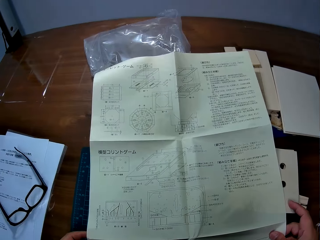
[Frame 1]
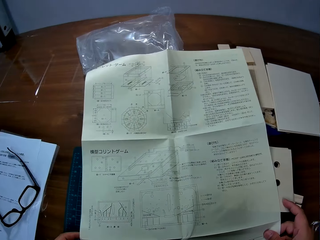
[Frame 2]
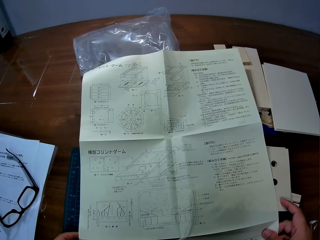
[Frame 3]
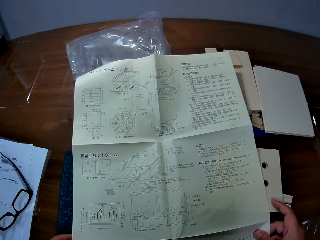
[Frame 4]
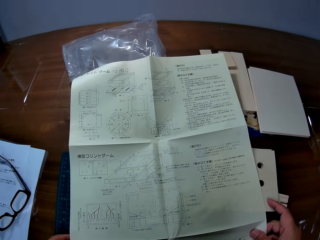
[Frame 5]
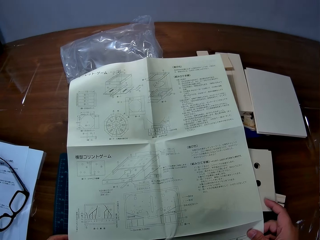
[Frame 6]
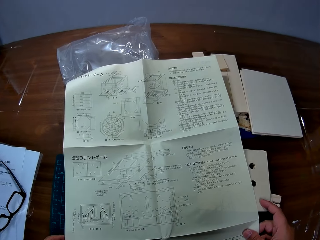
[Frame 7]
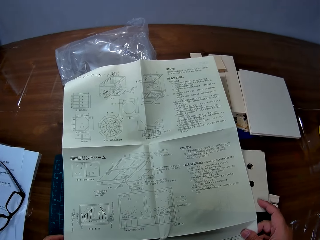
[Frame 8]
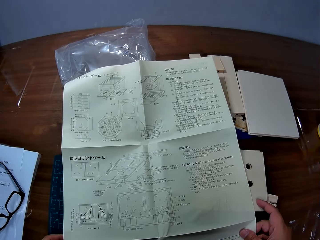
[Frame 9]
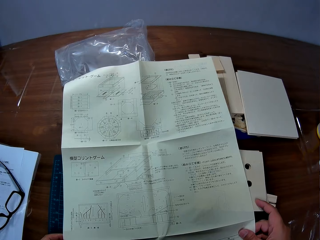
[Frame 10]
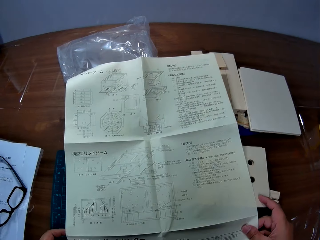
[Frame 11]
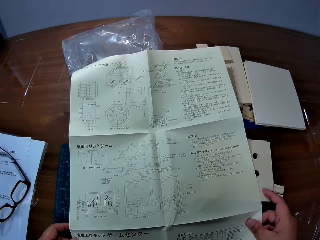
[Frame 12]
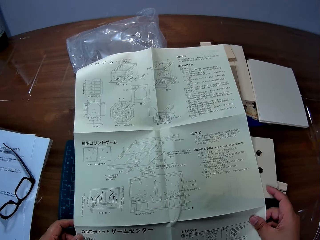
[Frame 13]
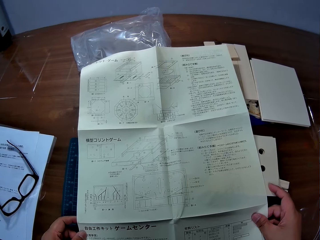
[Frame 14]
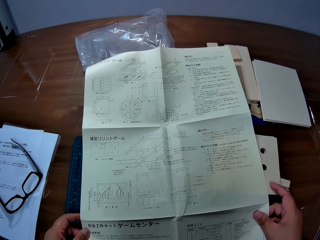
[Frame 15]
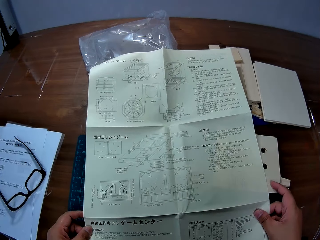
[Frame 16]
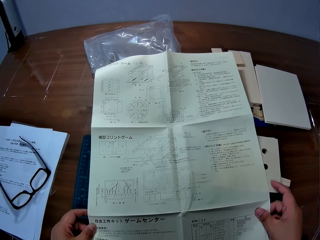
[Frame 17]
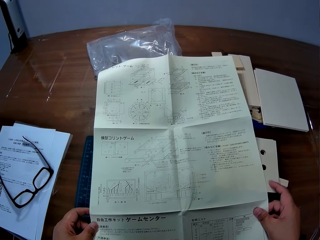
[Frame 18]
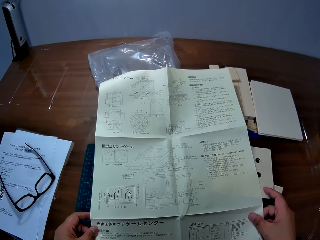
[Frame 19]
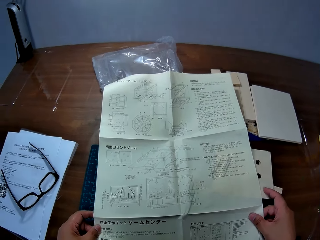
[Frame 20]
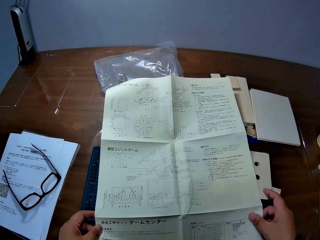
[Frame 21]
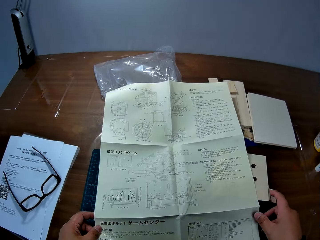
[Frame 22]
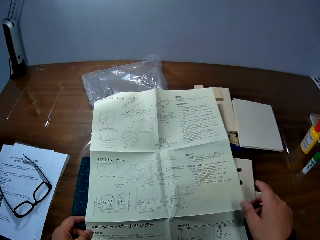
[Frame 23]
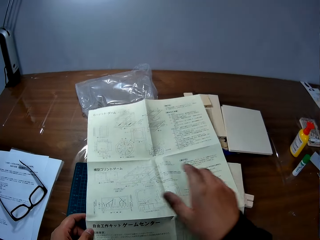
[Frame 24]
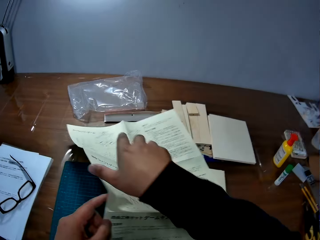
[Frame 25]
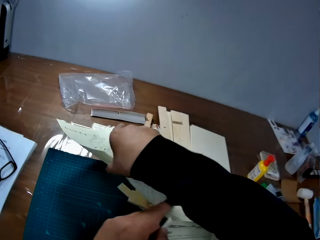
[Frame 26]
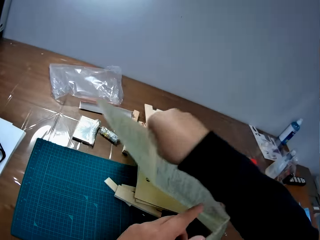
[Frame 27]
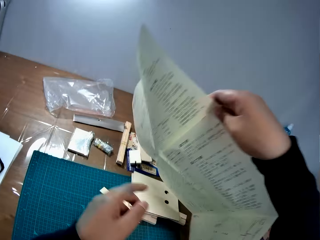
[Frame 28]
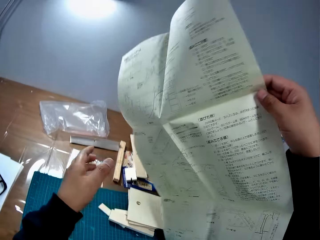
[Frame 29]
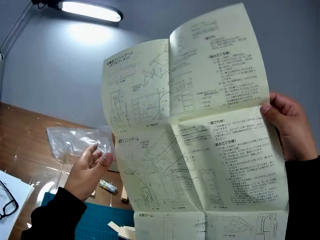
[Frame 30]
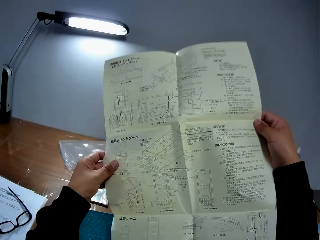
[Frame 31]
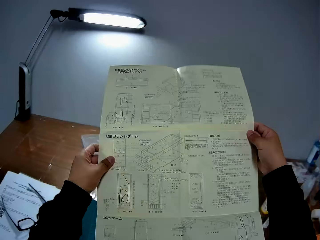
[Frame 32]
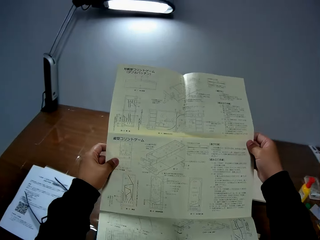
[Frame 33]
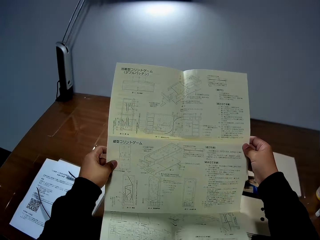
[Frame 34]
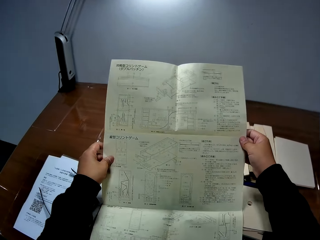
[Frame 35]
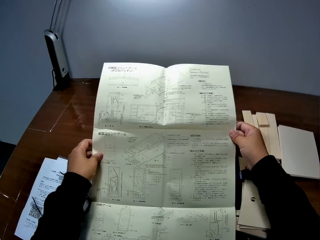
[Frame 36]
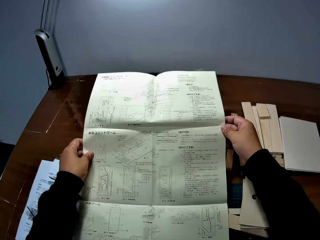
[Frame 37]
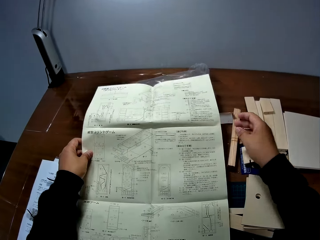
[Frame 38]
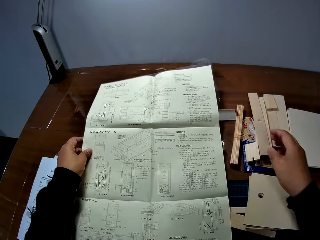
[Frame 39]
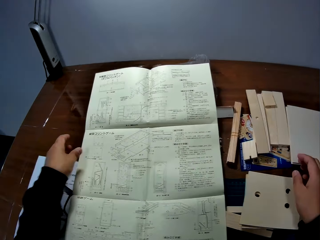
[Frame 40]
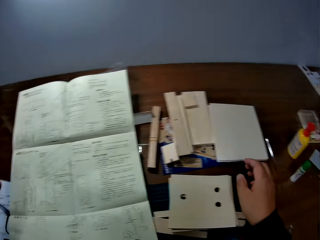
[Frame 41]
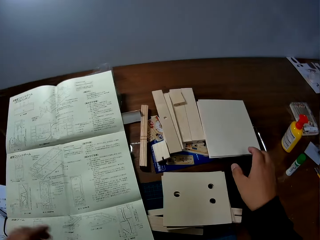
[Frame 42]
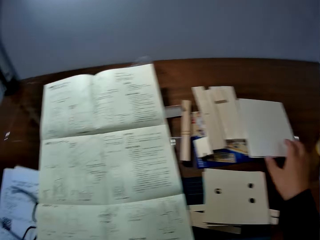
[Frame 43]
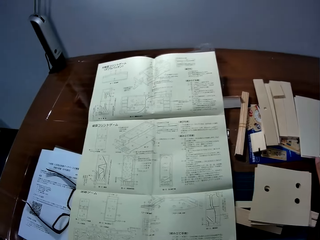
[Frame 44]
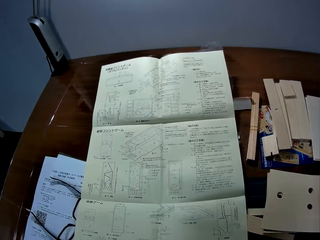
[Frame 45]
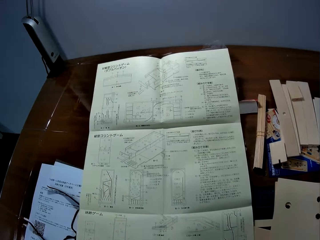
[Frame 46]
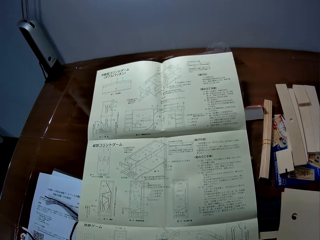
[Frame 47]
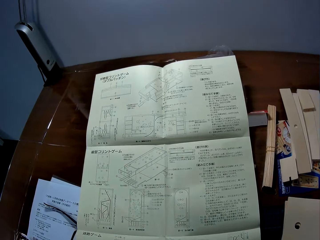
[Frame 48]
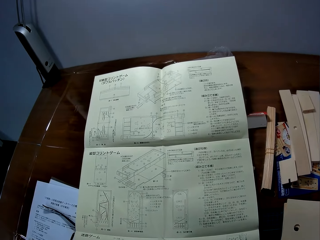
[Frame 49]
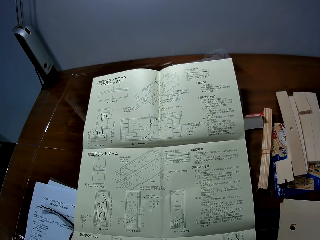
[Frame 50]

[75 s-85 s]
The camera wearer turns over the leaflet with both hands. He places the leaflet on the cutting sheet and removes both hands from the leaflet.

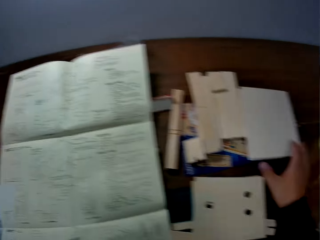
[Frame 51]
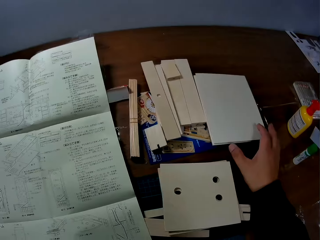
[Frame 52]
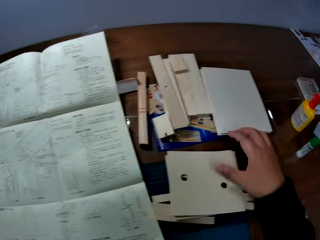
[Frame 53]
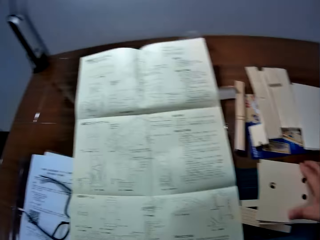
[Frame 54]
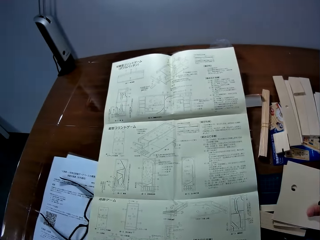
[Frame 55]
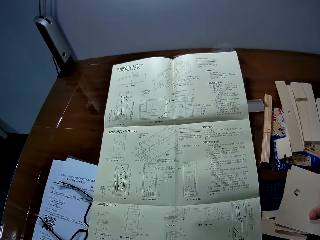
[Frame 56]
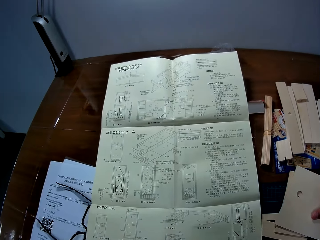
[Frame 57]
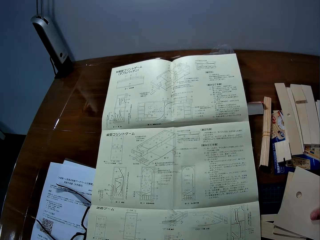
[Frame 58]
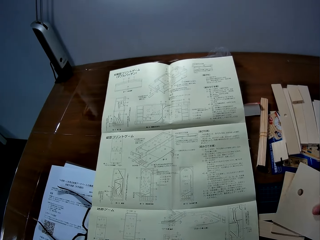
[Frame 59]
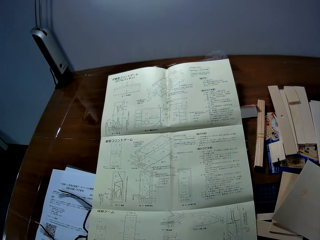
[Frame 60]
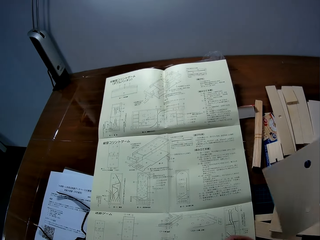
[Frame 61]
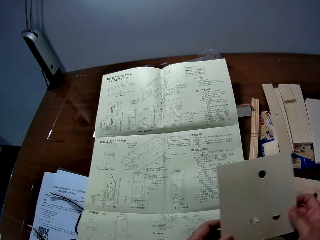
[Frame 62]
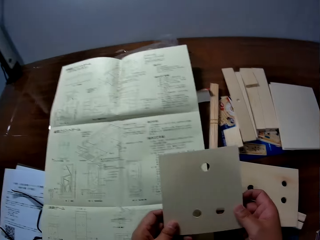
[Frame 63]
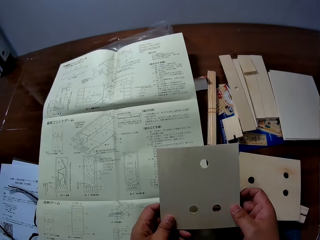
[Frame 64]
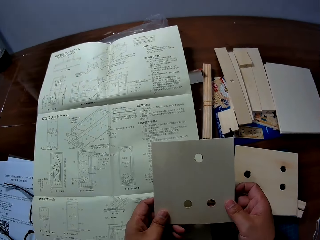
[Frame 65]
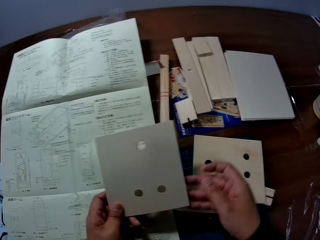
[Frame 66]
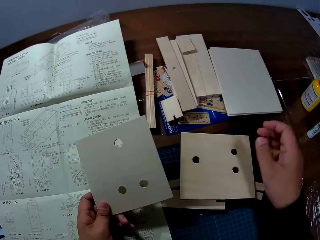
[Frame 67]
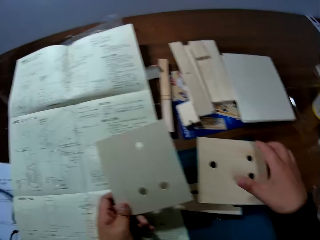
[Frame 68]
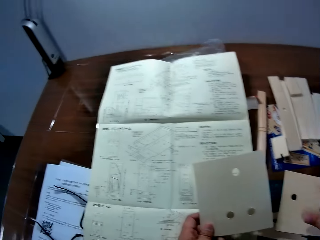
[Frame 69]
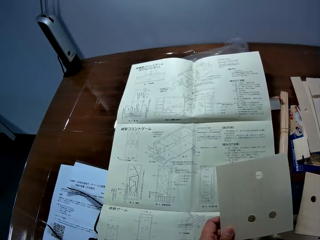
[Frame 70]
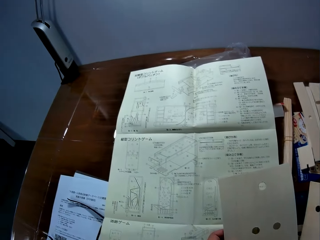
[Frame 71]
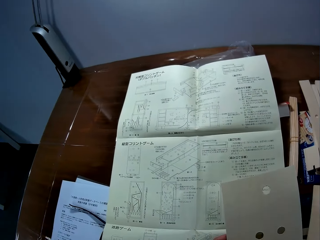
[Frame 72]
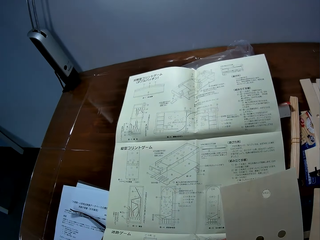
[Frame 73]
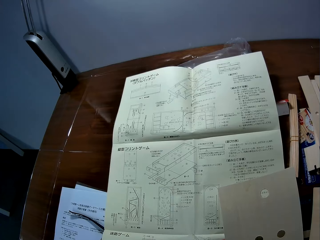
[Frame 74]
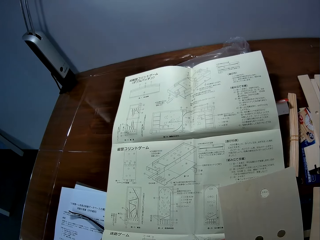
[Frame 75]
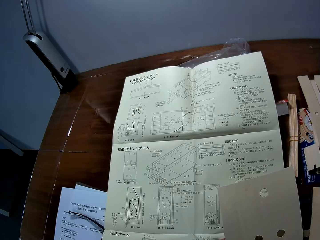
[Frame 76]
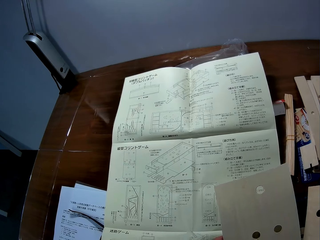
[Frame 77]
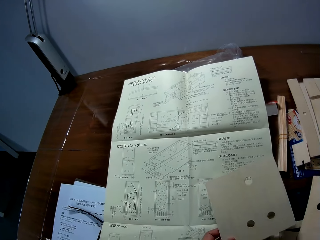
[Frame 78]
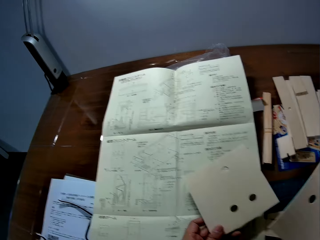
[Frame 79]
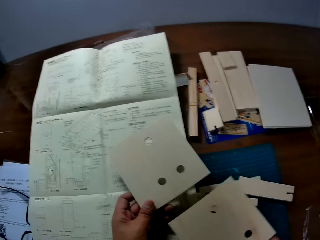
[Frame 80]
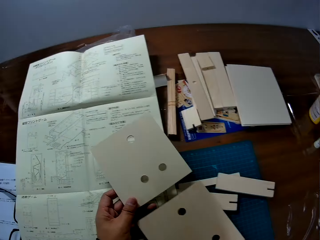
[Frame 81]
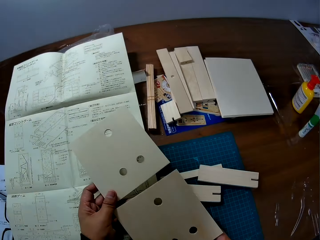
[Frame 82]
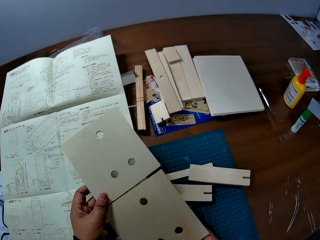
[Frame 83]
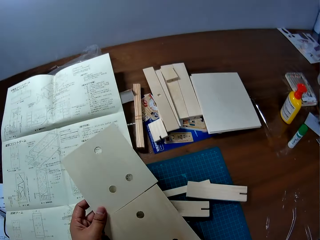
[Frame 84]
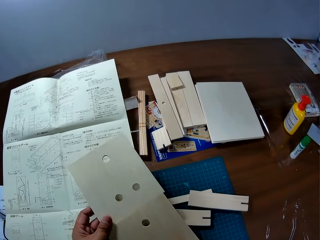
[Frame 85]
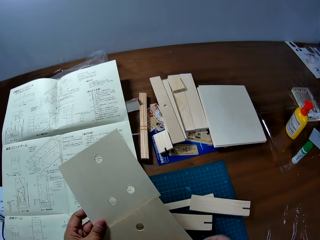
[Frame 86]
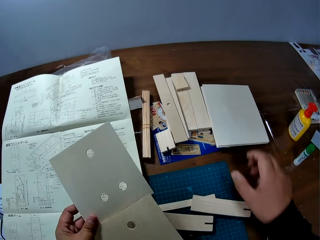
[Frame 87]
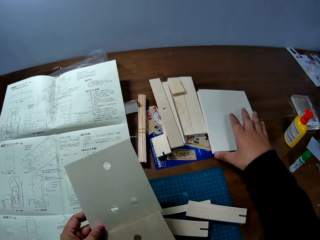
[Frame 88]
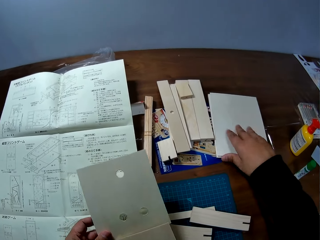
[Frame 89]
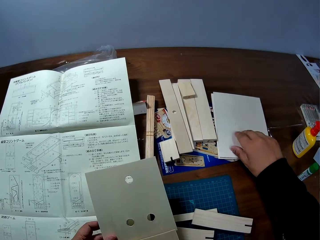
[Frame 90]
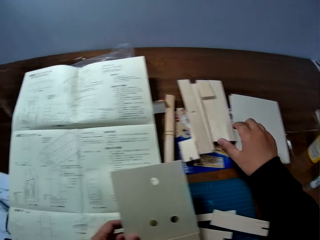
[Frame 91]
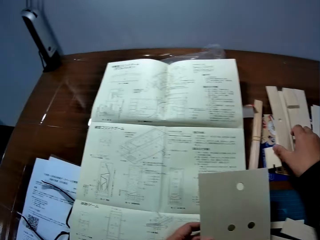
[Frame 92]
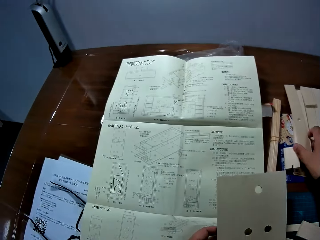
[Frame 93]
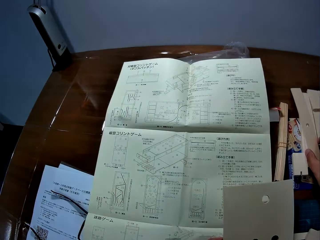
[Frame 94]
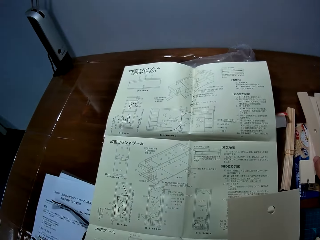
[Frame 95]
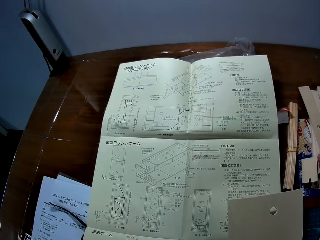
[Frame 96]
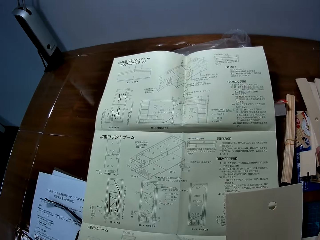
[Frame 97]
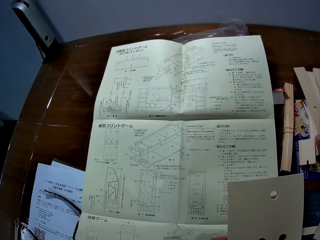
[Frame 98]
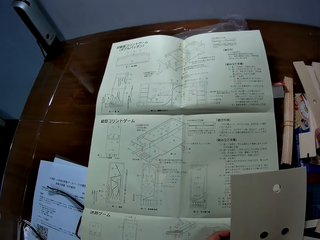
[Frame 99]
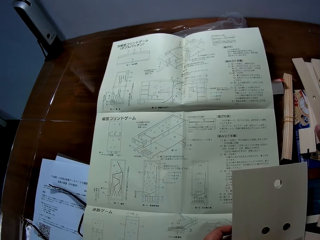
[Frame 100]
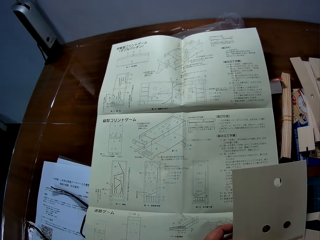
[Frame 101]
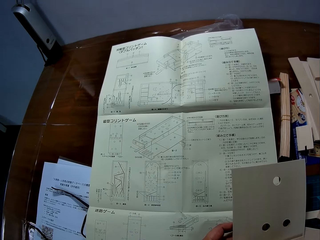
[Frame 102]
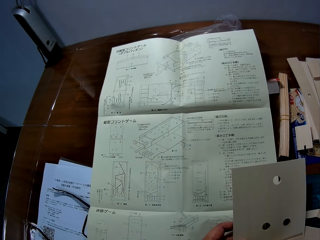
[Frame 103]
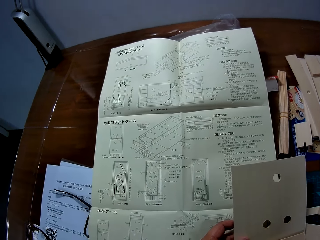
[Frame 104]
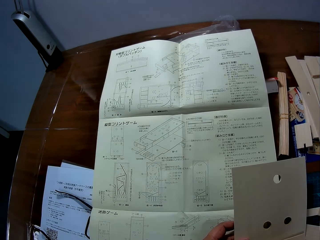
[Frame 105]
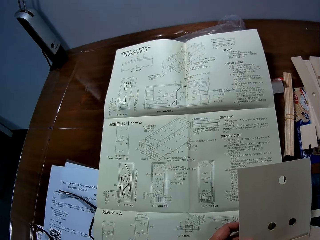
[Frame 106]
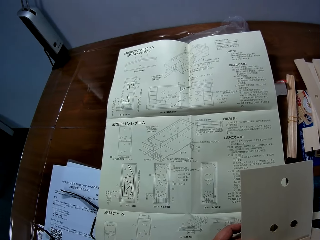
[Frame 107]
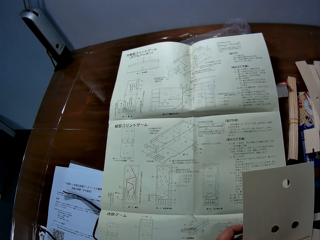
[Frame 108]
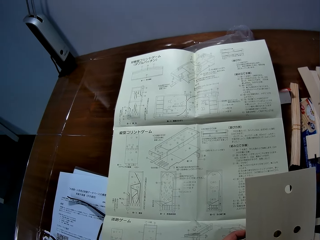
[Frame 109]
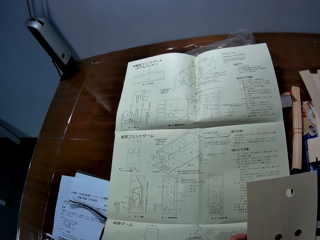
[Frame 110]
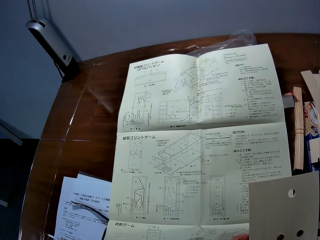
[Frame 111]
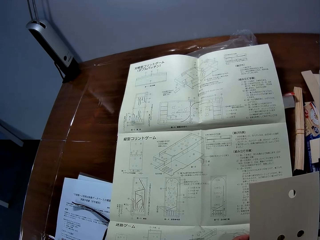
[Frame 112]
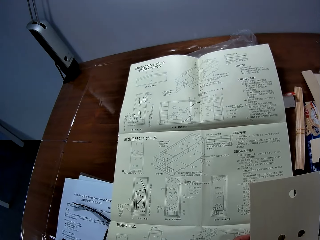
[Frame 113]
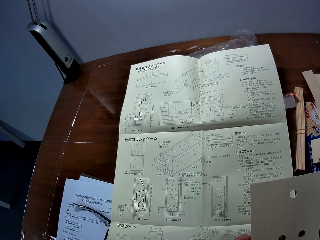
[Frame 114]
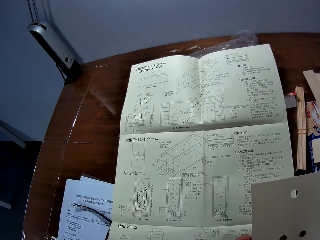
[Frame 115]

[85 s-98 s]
The camera wearer reads the paper. He picks up a piece of wood from the cutting sheet on the table with his right hand and transfers the piece of wood to his left hand. He picks up another piece of wood from the cutting sheet with his right hand and transfers the piece of wood to his left hand. He touches a stack of papers on the table with his right hand. He stares at the paper. He touches a piece of wood on the table with his right hand.
